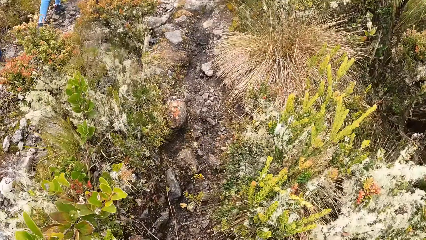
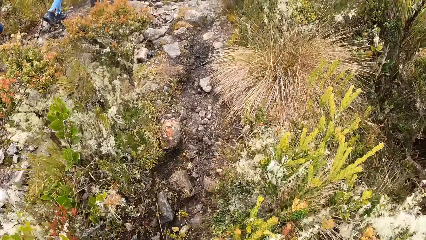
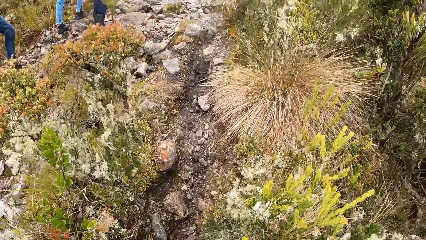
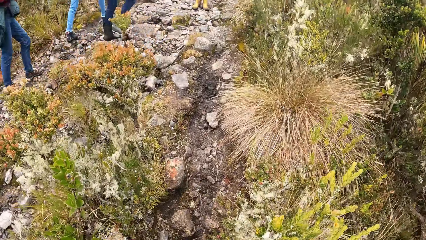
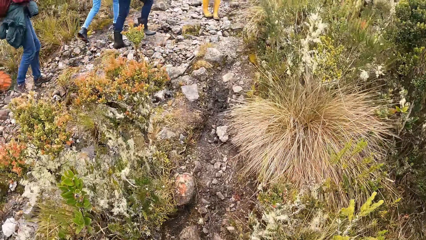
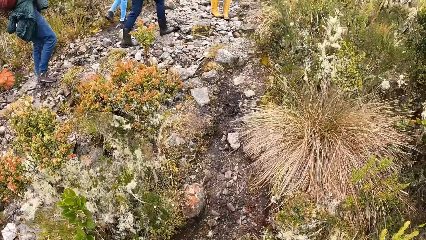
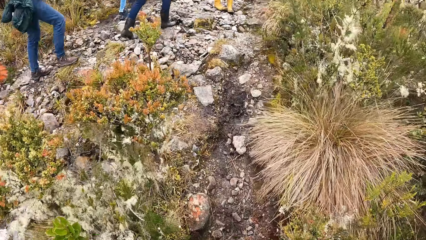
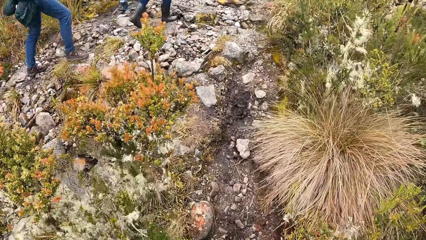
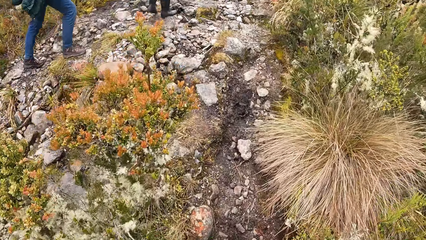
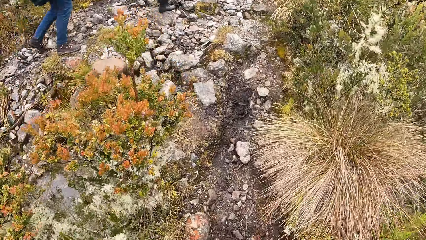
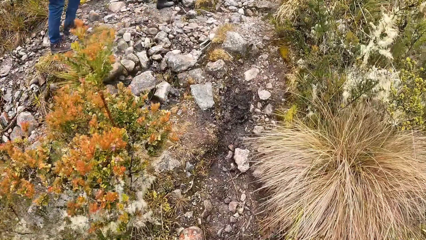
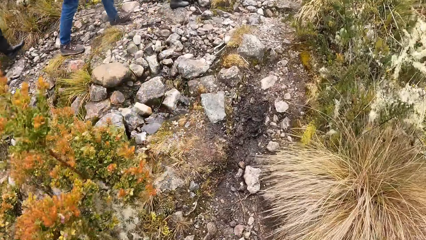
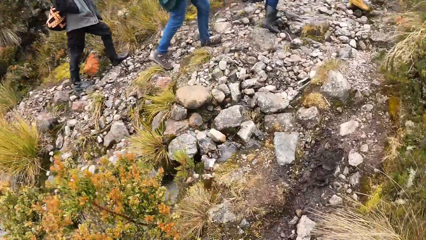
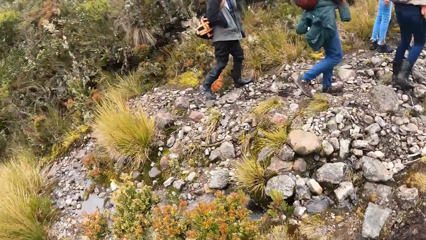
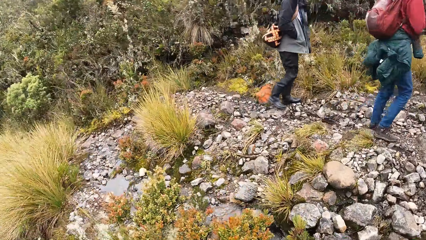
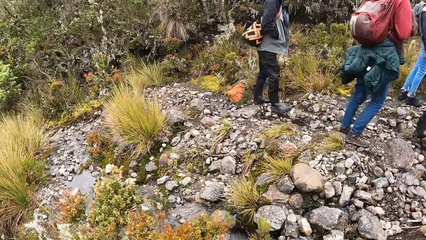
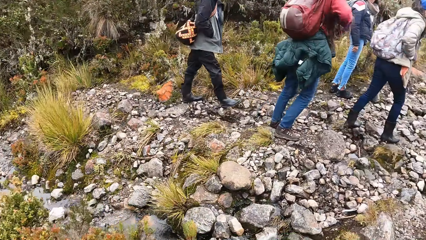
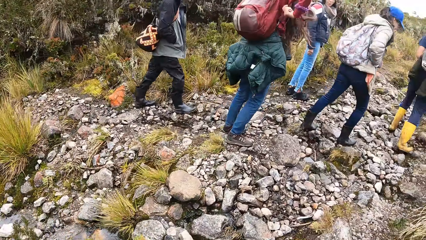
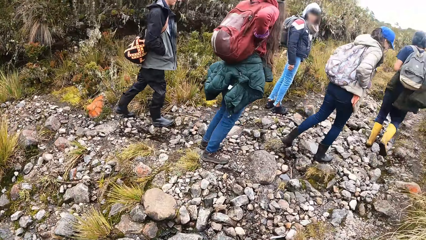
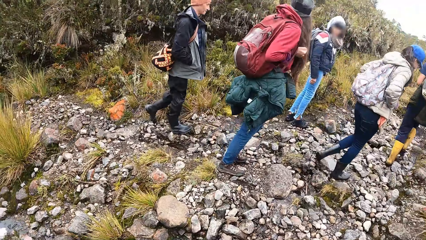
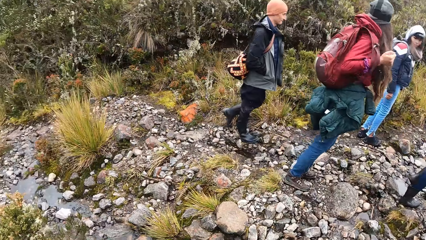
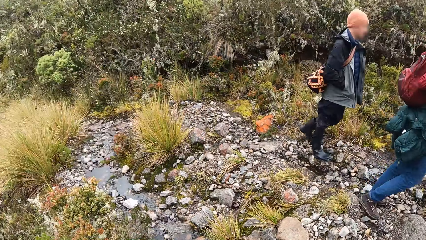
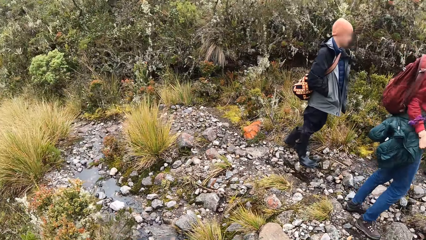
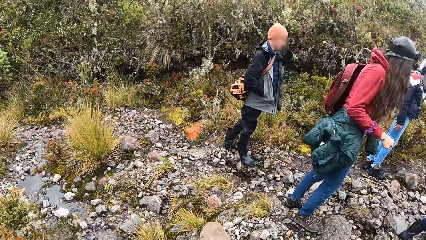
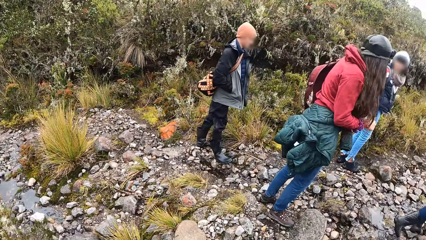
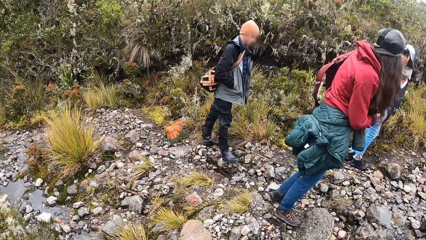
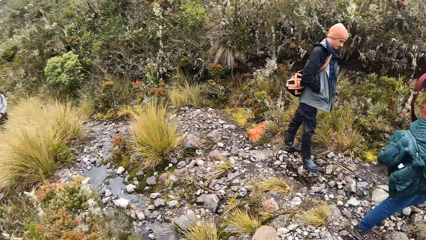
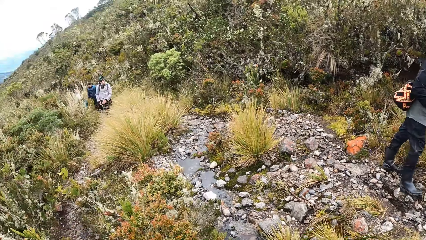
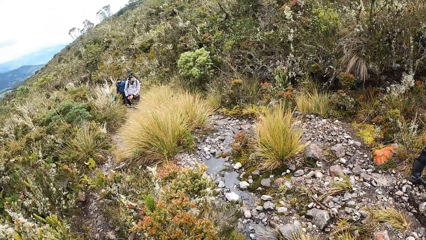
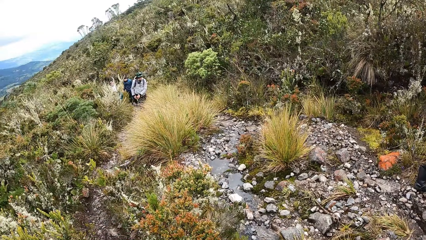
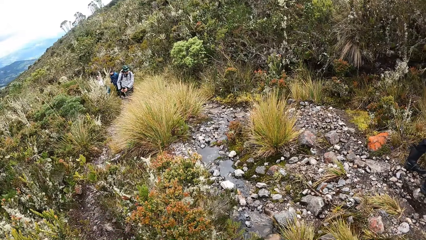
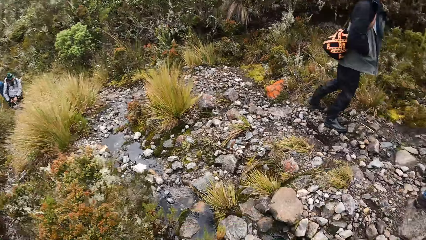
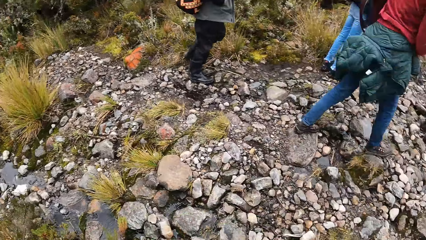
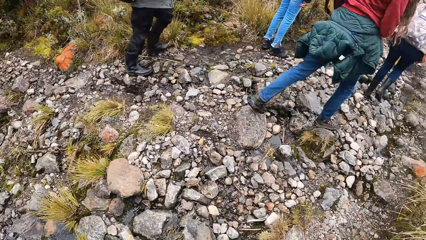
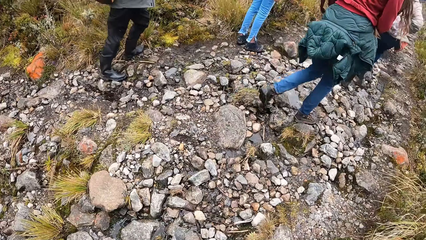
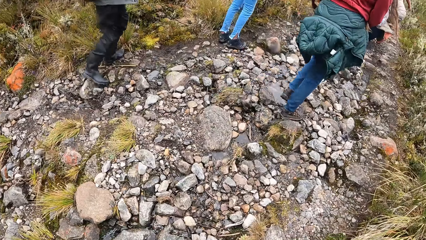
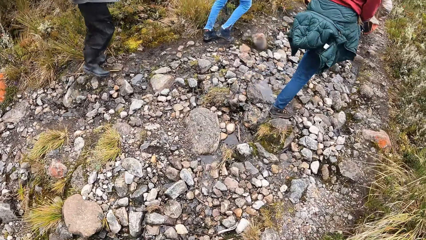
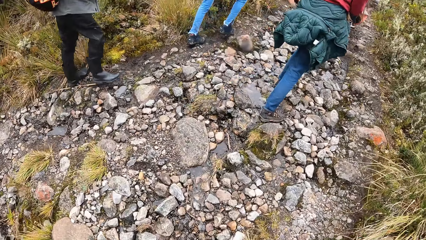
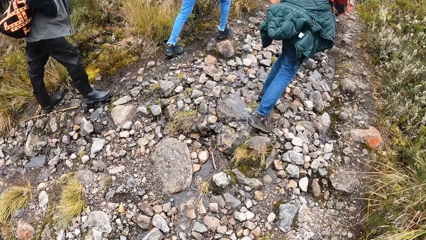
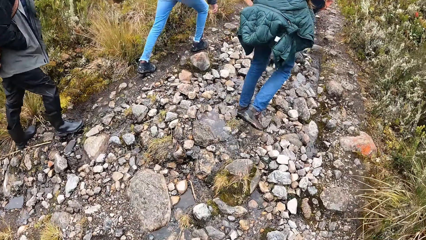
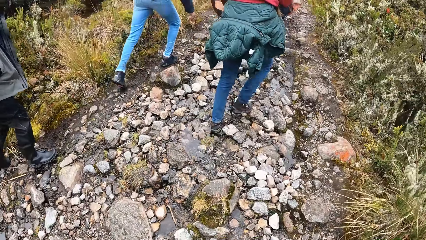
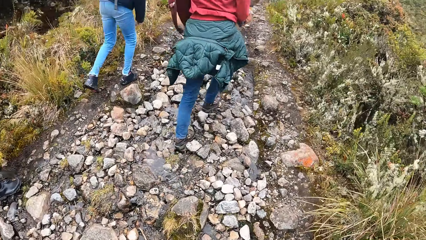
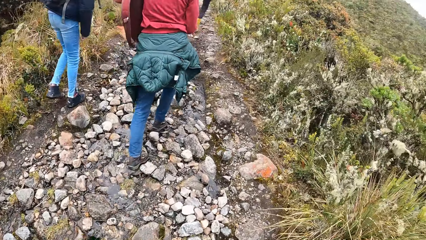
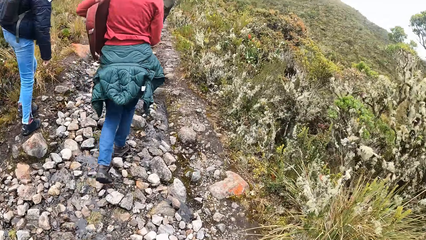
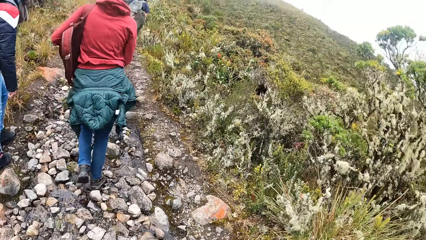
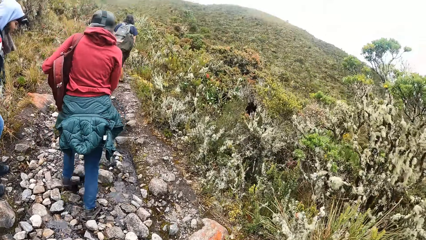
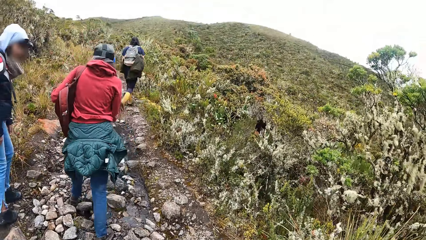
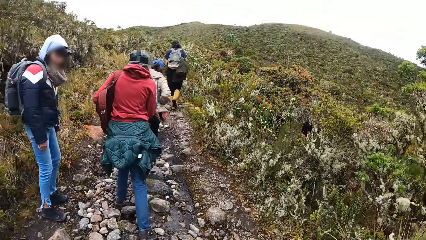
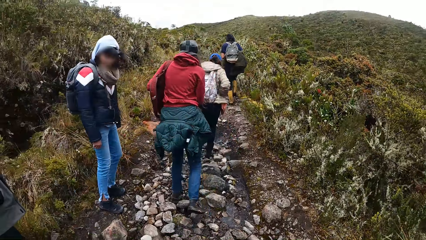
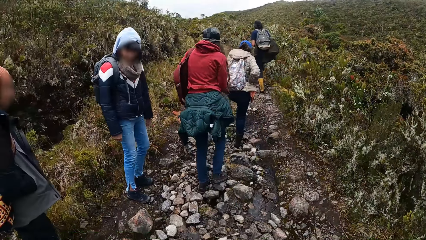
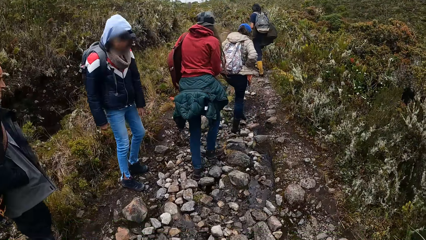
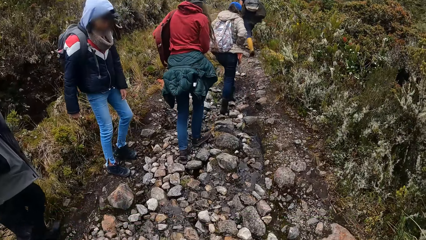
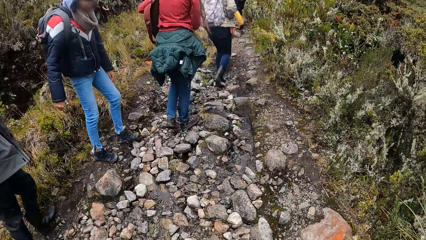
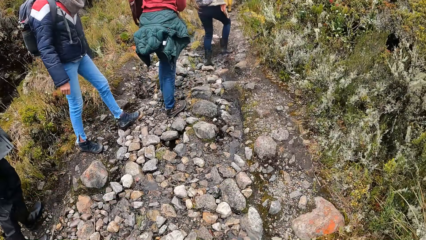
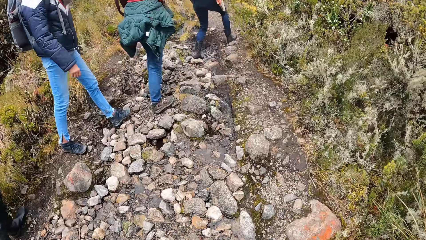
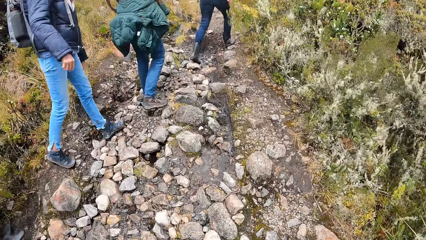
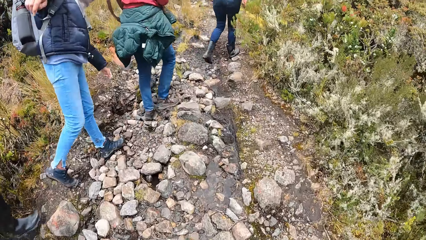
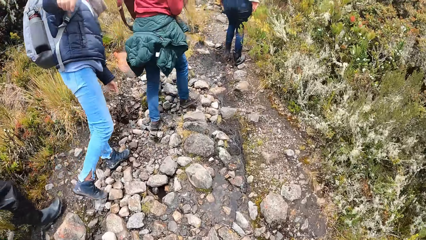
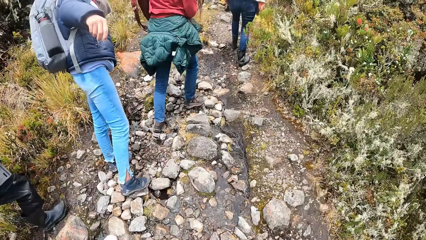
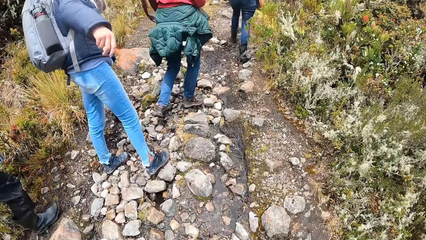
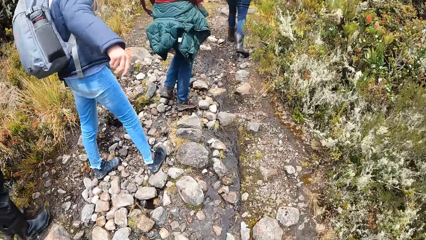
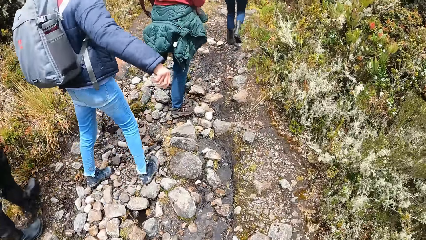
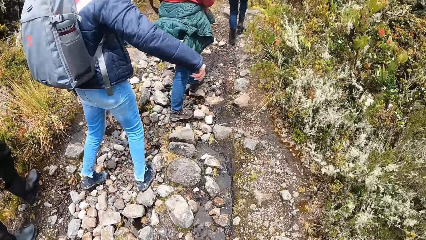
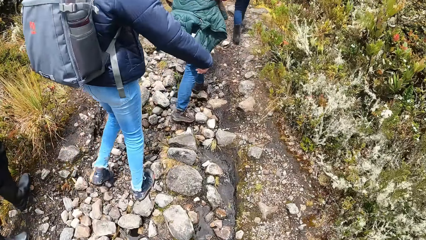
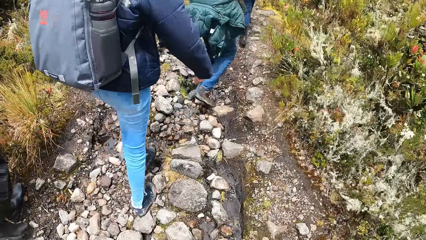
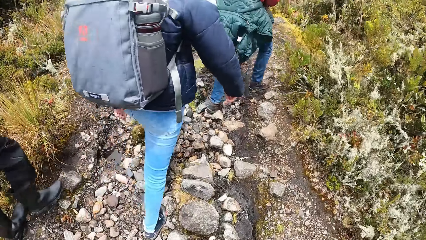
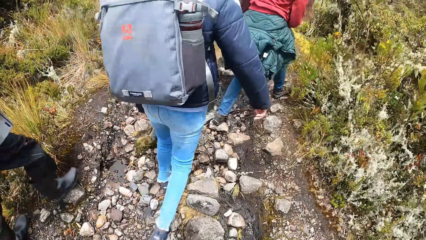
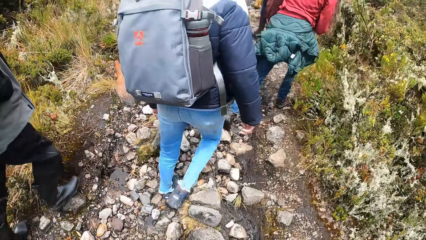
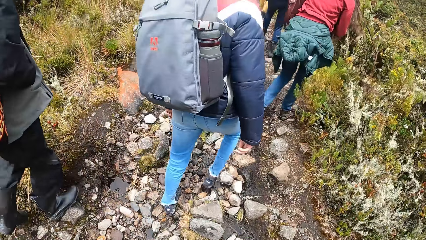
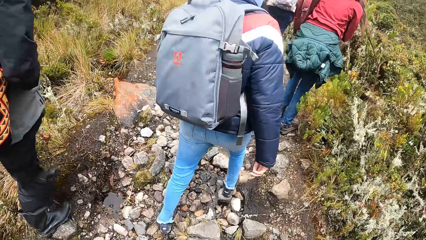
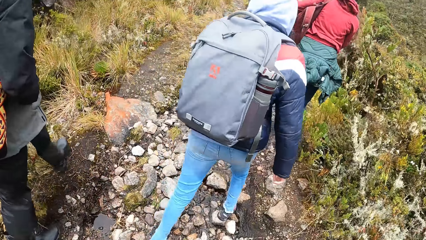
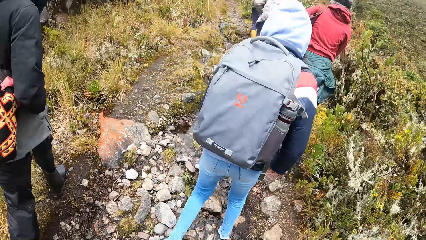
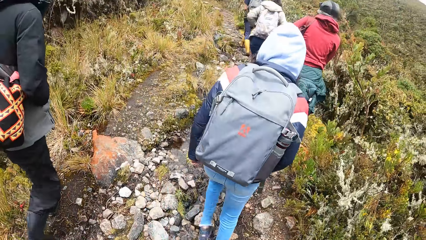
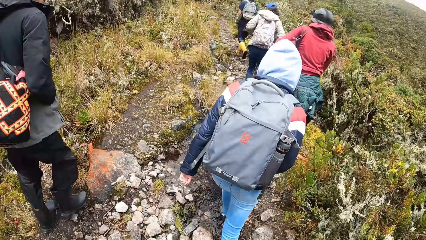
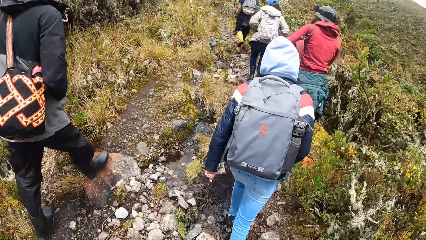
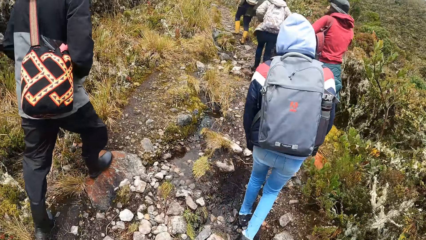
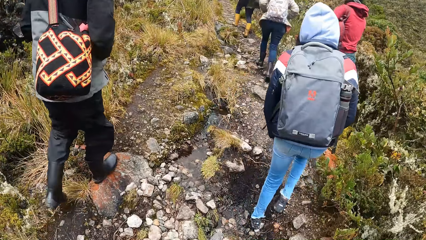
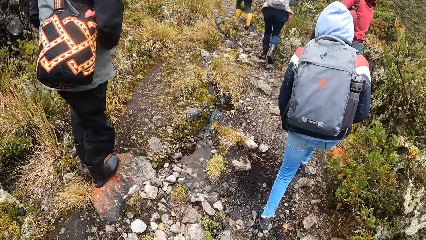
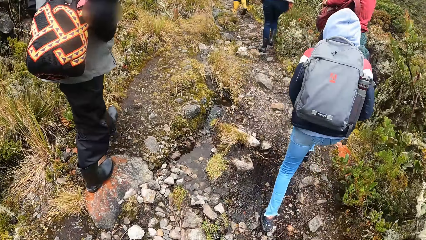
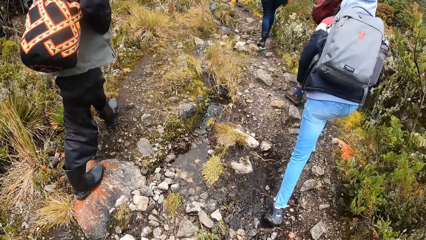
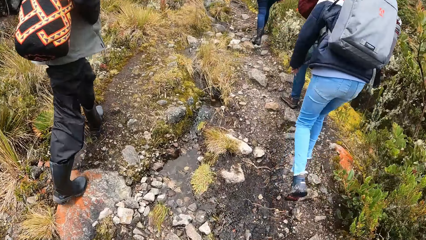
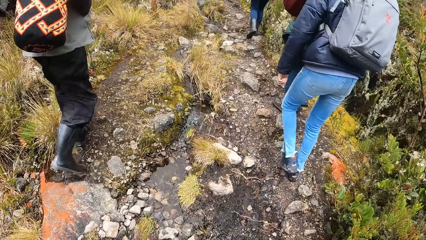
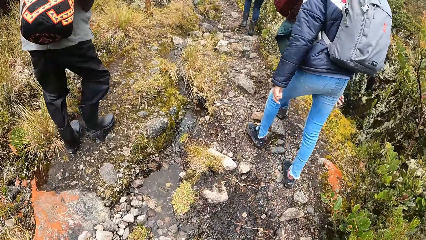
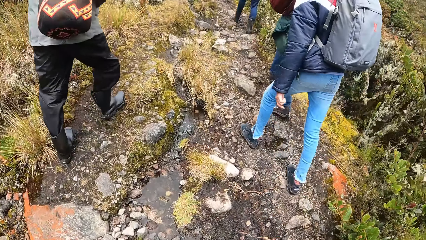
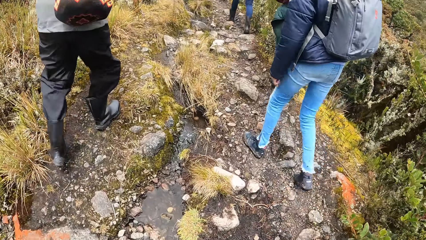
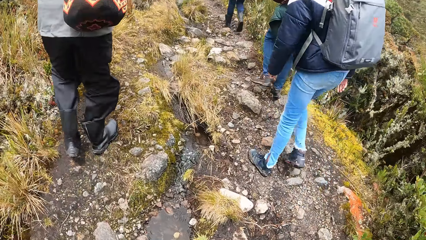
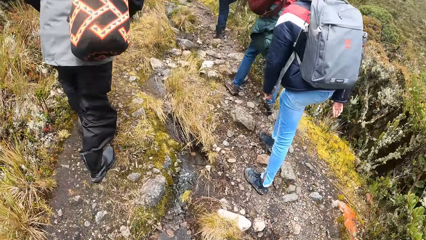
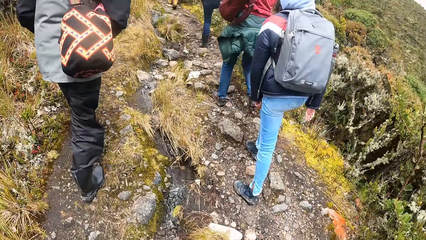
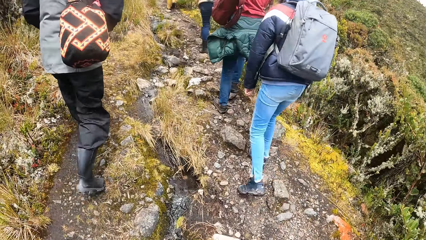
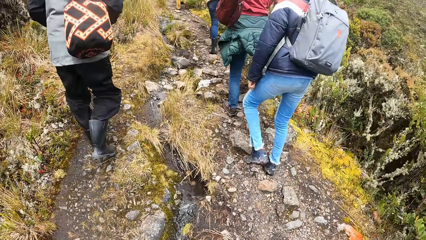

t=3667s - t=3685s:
The man stops walking in the rocky path. The camera wearer looks around the field. The man walks through the rocky path. The camera wearer walks on the field. The man gestures out with his hand. The camera wearer walks on the field.
